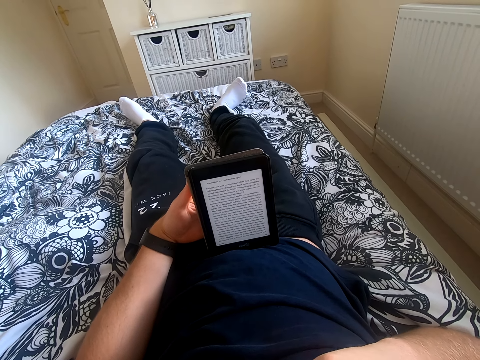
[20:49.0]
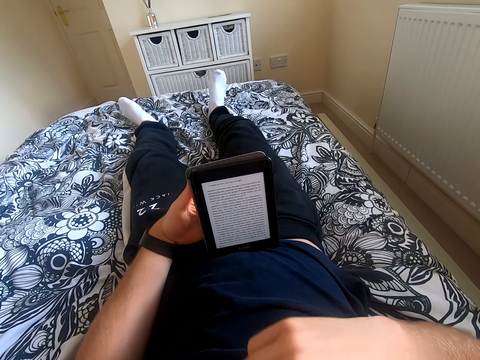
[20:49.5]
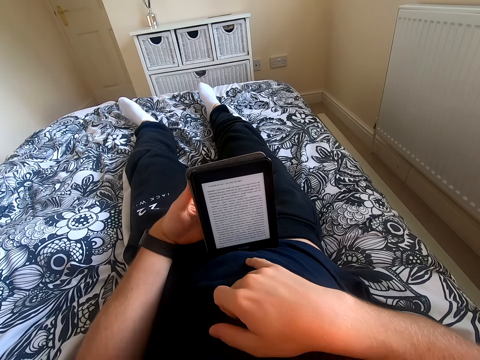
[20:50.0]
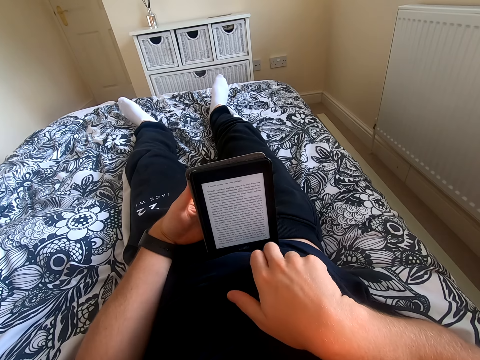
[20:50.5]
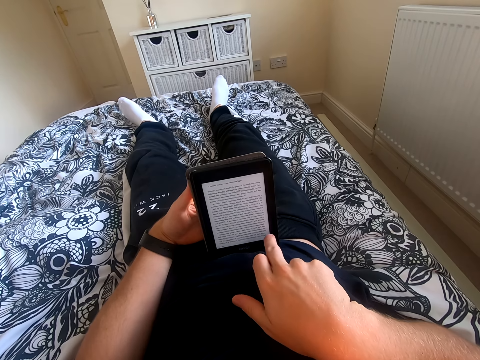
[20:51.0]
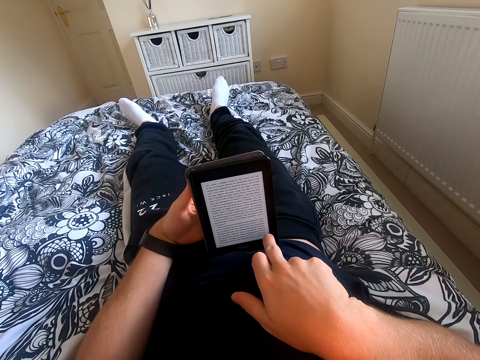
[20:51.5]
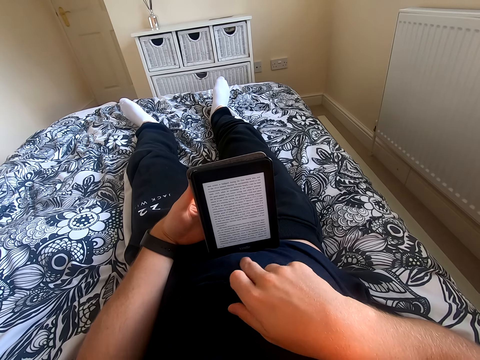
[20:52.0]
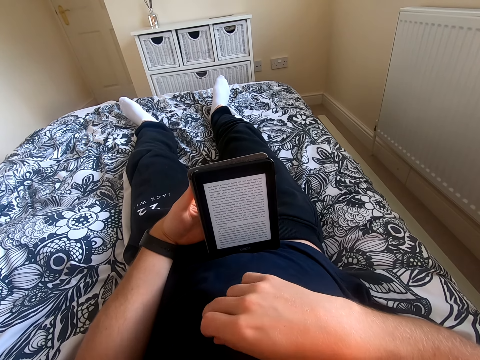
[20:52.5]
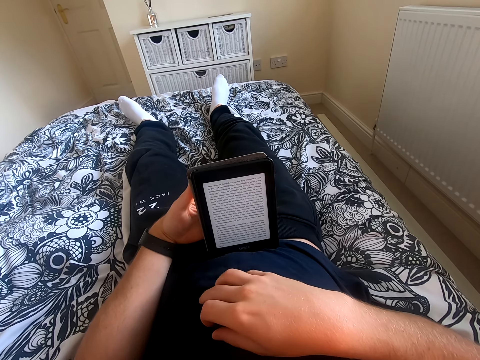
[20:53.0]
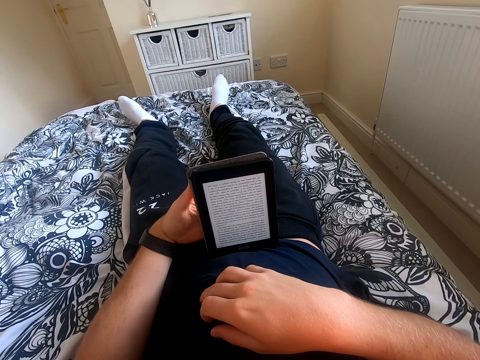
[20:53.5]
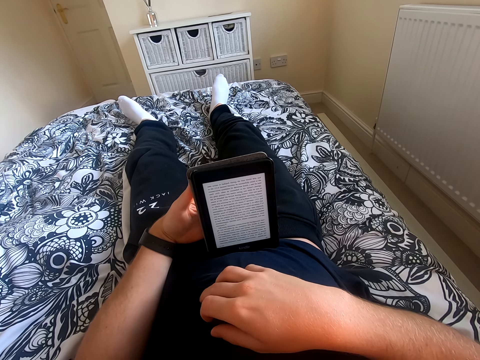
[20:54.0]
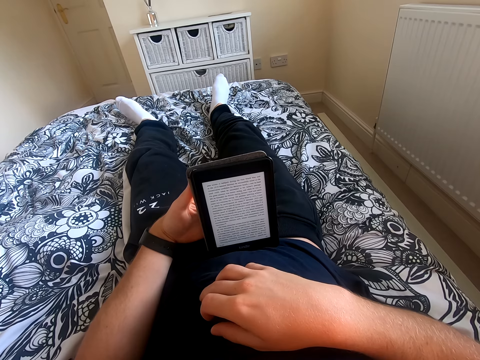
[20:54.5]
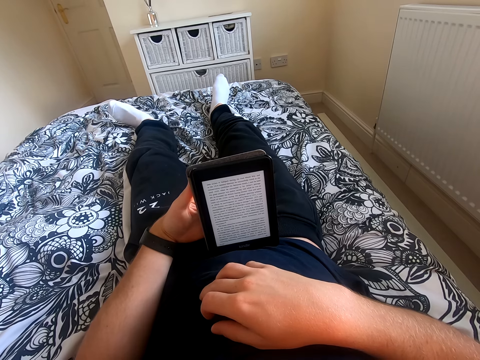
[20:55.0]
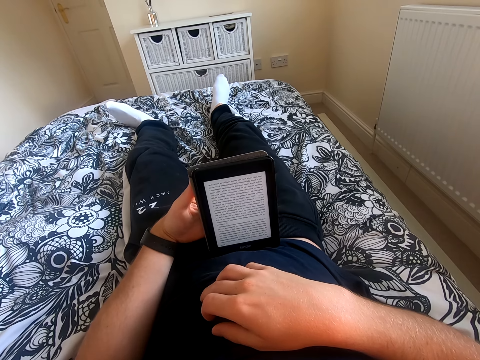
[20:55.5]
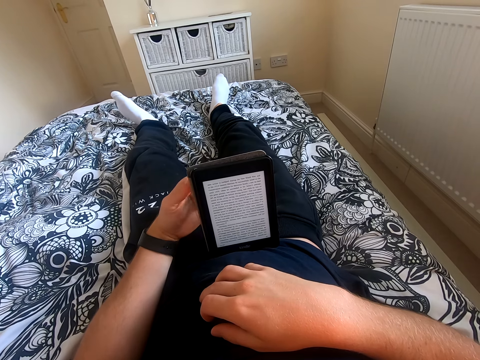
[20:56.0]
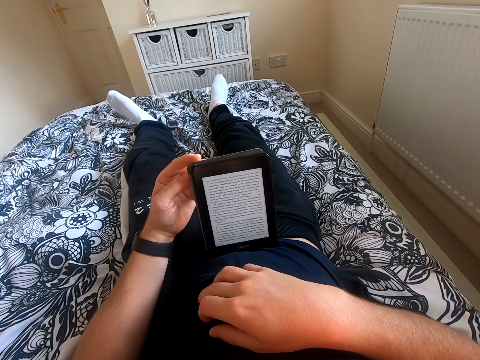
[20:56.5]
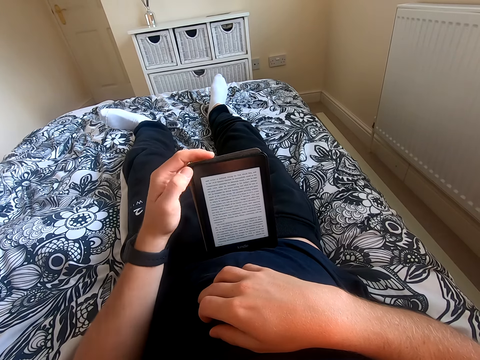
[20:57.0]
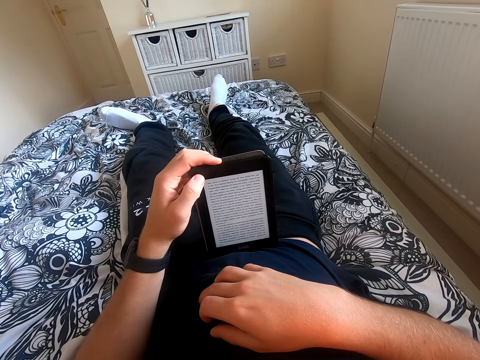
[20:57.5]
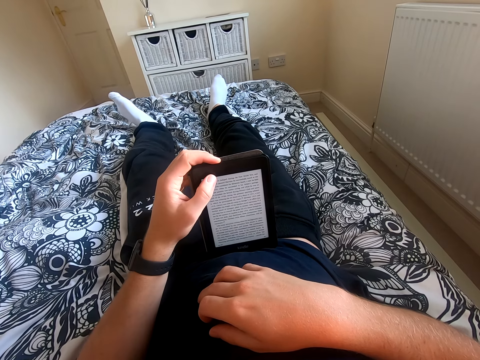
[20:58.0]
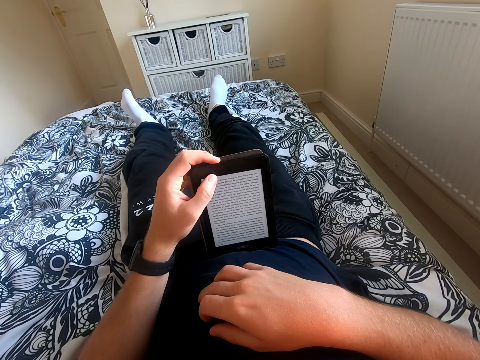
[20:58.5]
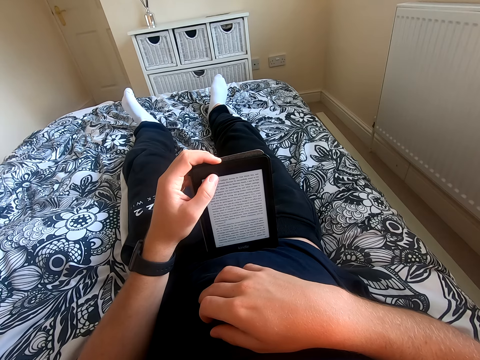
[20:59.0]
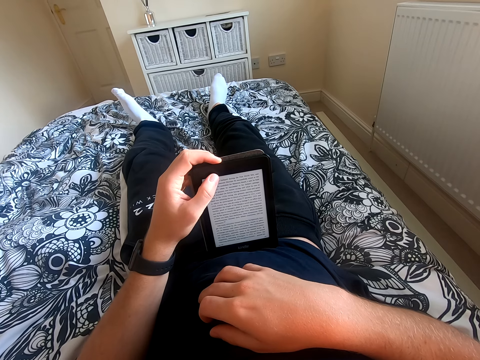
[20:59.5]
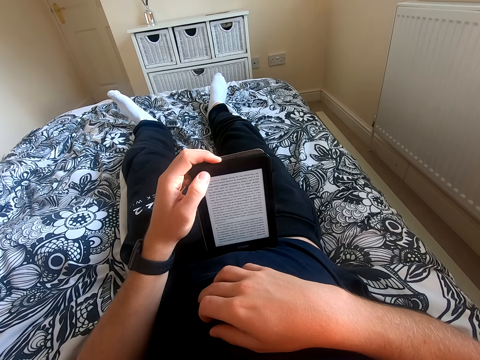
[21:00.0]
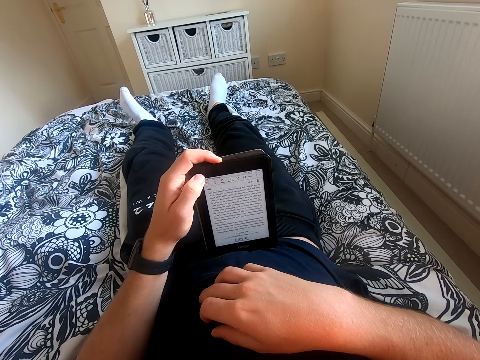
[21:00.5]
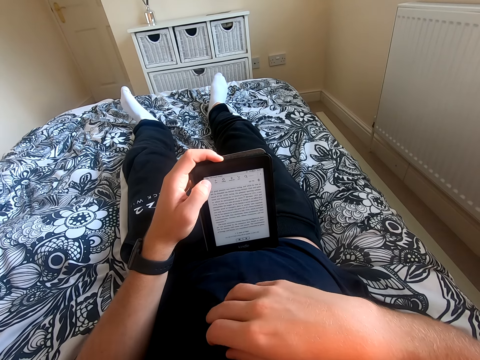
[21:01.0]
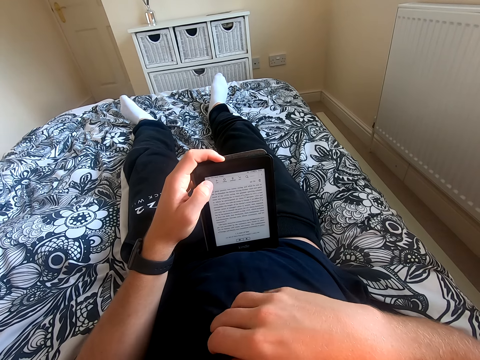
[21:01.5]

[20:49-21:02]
The camera wearer scrolls his tablet. He touches the tablet screen. He places his right hand on the tummy. He reads the book on the tablet. He moves his left leg on the bed. He moves his left hand on the tablet. He moves his left leg on the bed.

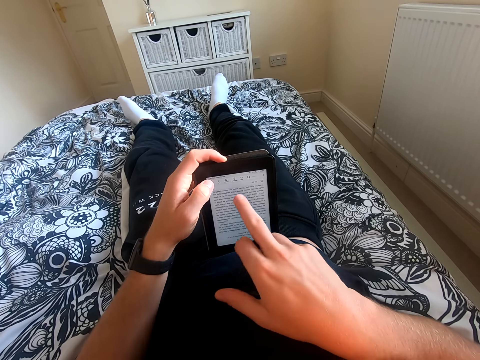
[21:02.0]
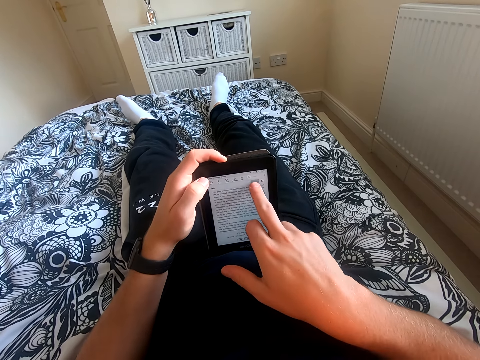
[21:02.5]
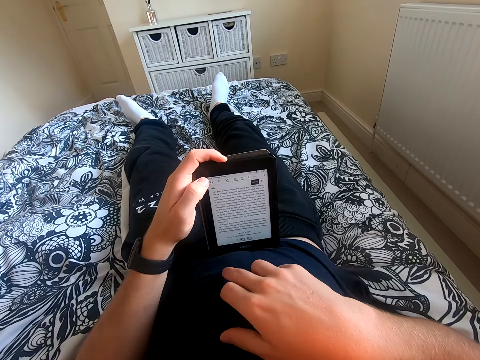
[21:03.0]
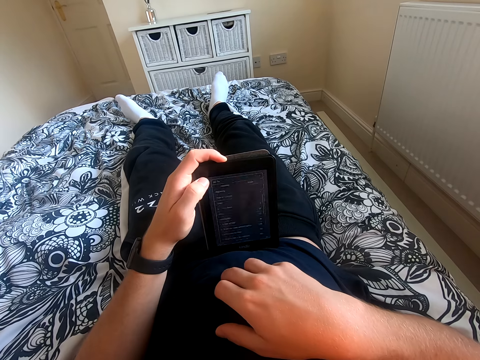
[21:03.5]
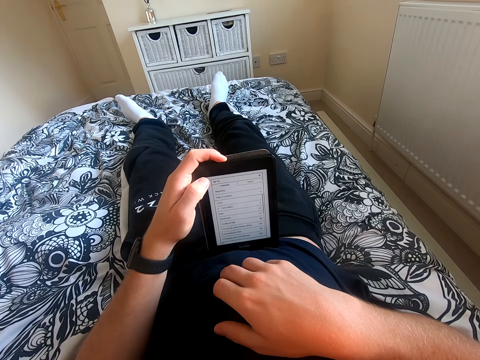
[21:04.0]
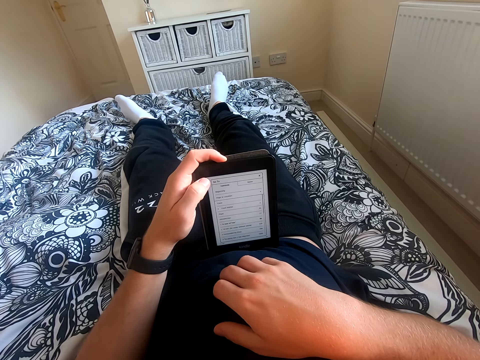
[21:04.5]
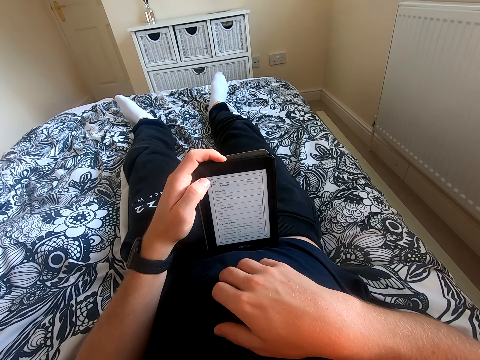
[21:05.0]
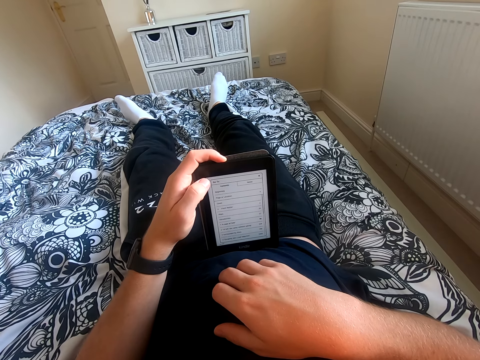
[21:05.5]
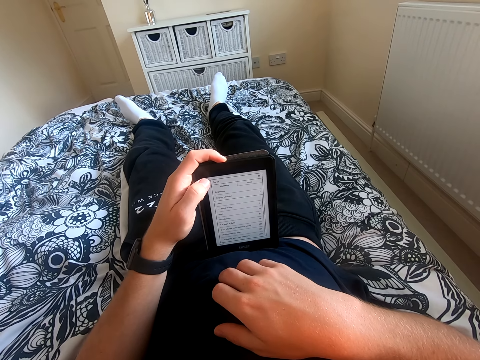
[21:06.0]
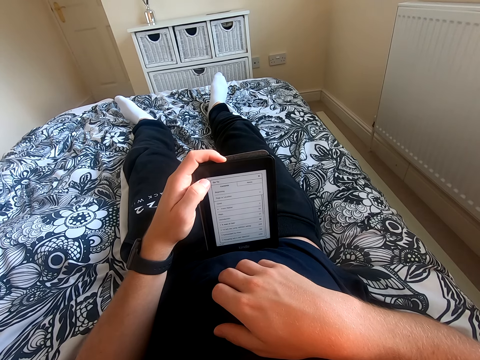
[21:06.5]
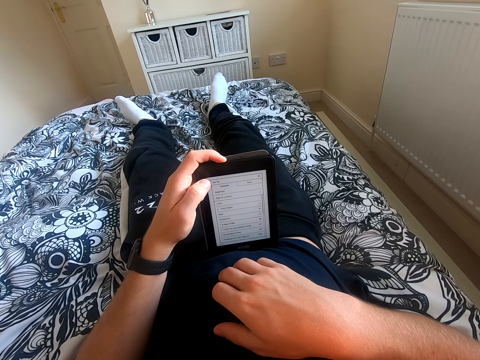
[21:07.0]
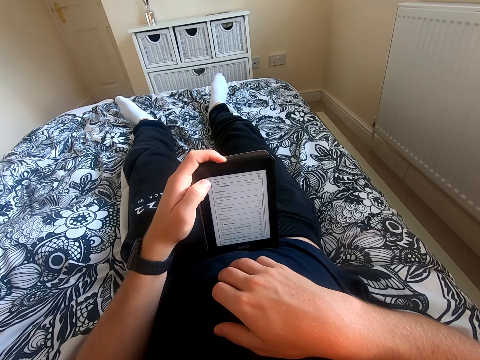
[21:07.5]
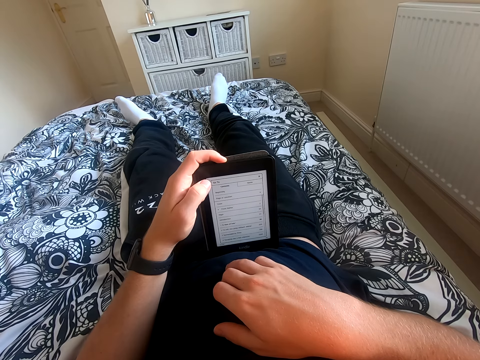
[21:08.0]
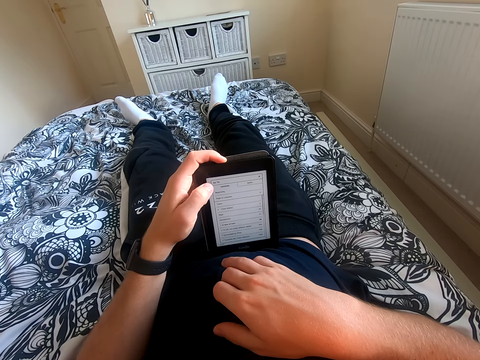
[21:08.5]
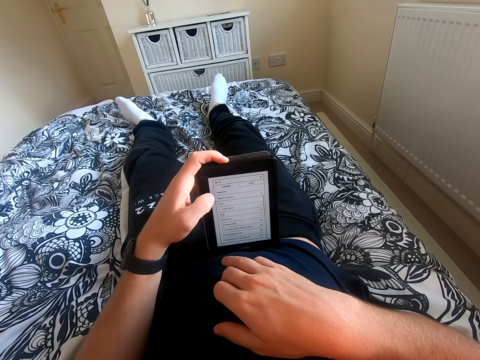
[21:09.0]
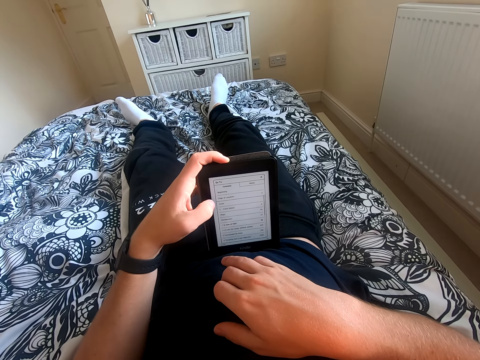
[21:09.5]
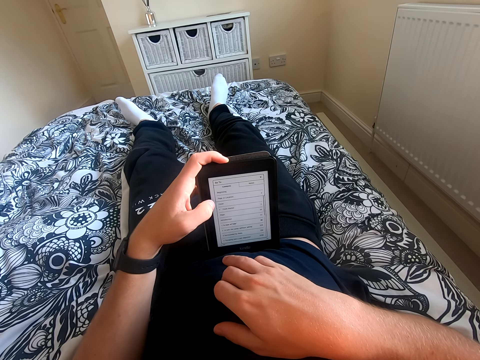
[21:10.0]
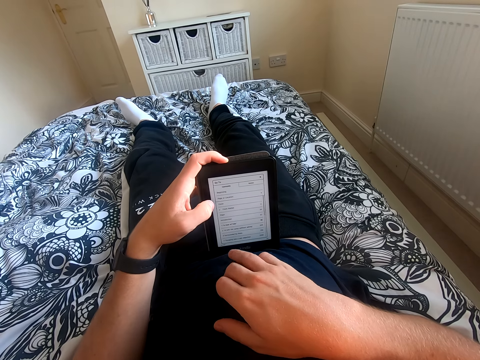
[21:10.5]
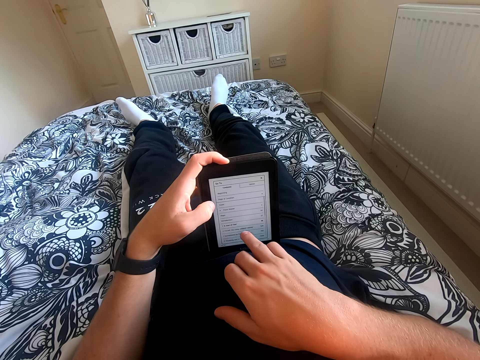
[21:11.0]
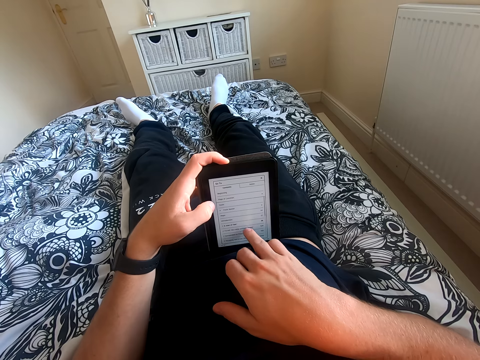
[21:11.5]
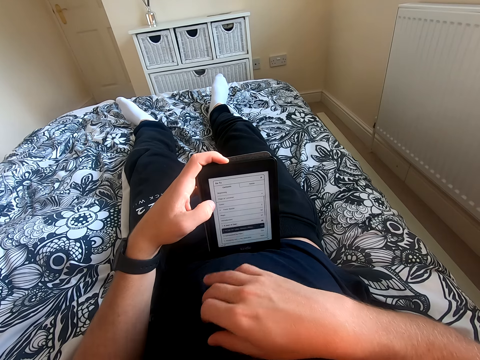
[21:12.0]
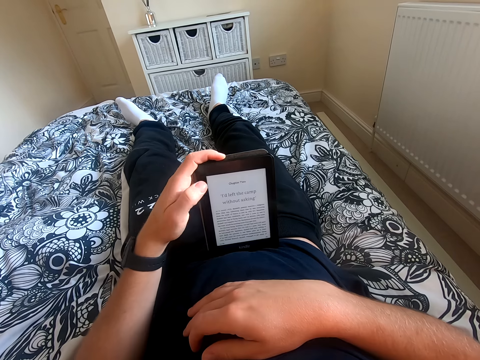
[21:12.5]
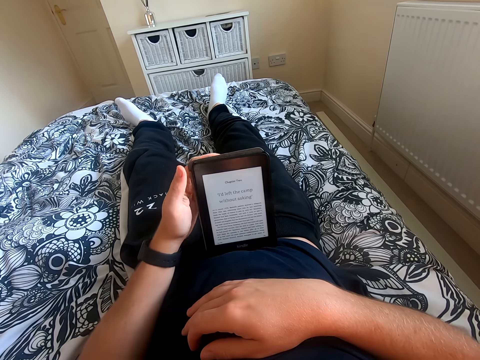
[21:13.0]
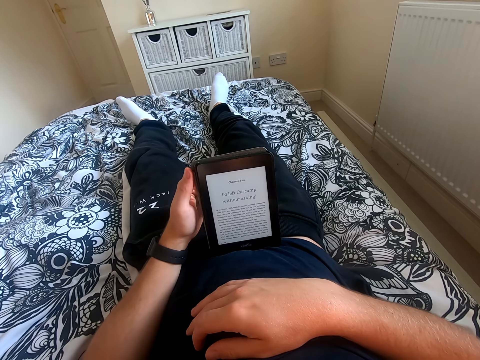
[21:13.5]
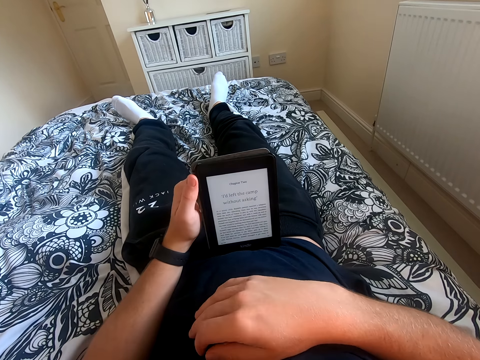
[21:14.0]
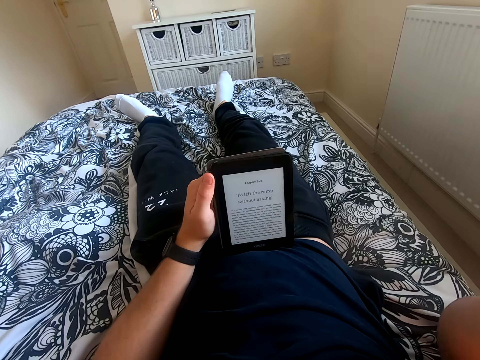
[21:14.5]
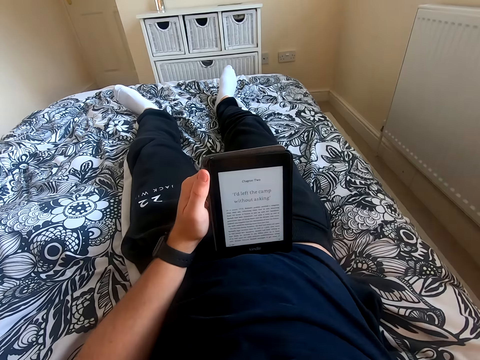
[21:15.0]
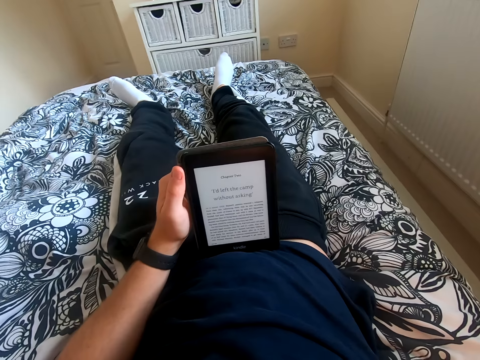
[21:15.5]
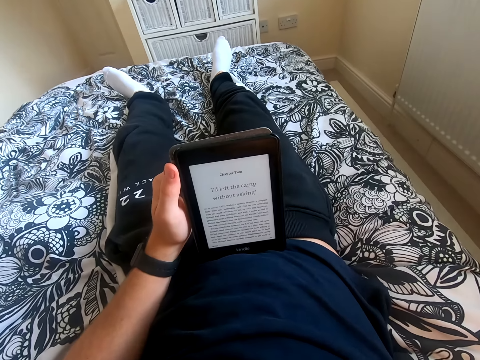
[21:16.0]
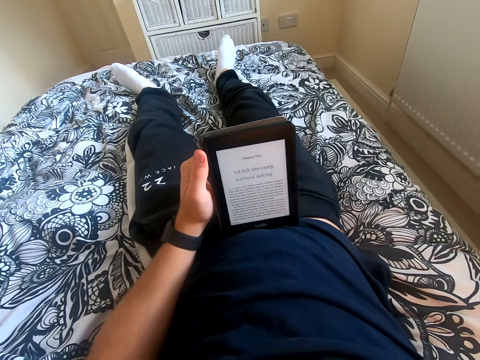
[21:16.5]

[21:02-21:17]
The camera wearer scrolls his tablet. He operates the tablet. He reads through the tablet. He scrolls his tablet. He operates the tablet. He moves his left hand on the tablet. He reads a book on his tablet. He lifts his right hand.
